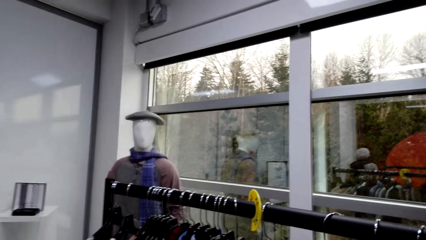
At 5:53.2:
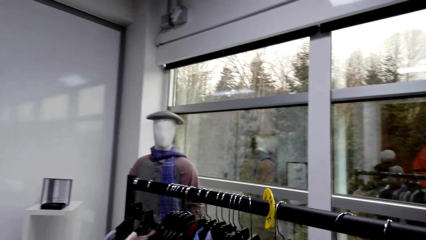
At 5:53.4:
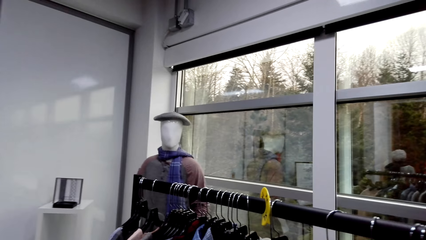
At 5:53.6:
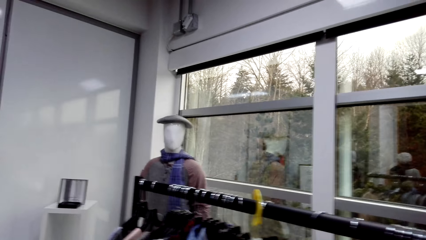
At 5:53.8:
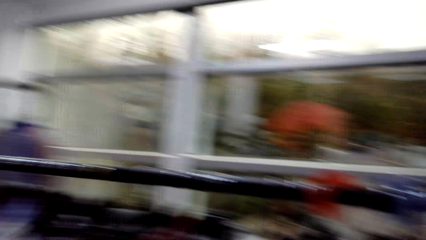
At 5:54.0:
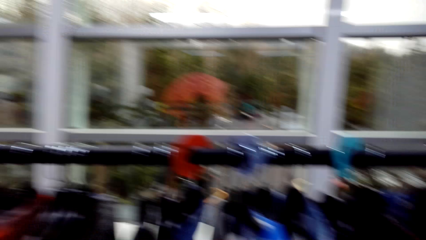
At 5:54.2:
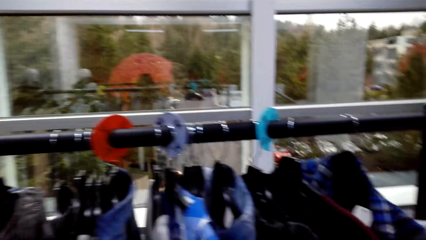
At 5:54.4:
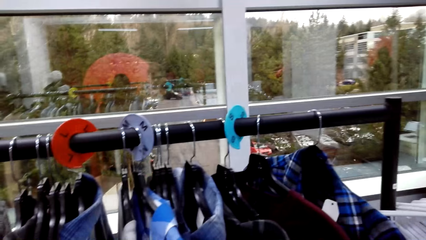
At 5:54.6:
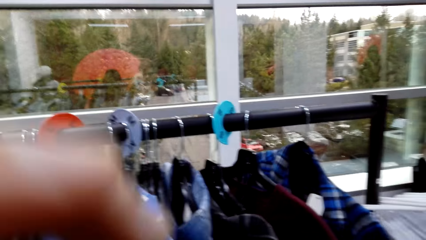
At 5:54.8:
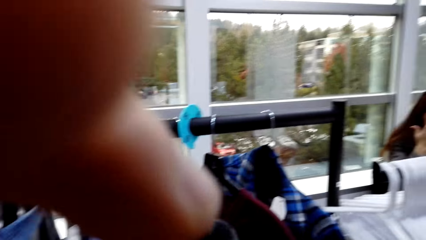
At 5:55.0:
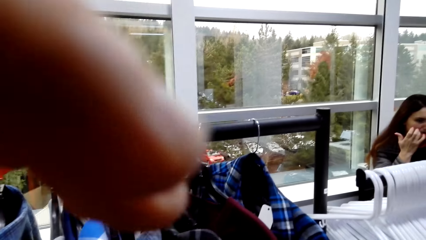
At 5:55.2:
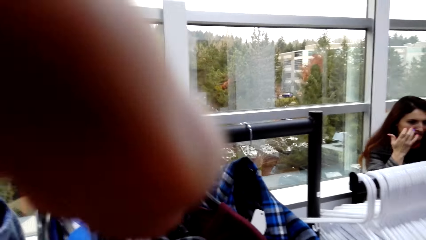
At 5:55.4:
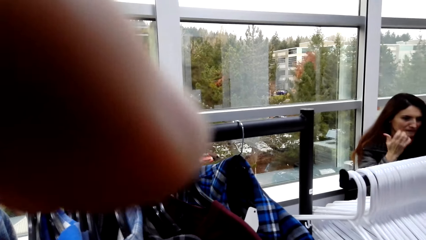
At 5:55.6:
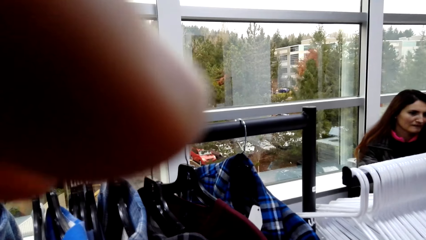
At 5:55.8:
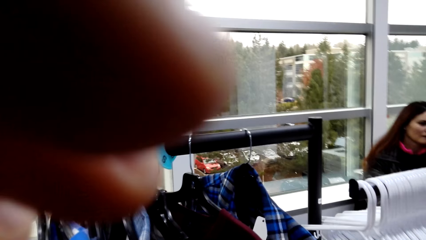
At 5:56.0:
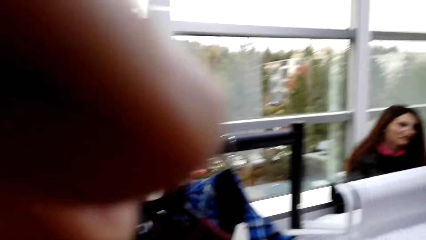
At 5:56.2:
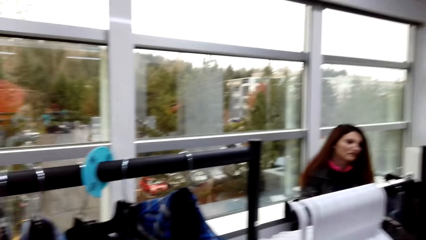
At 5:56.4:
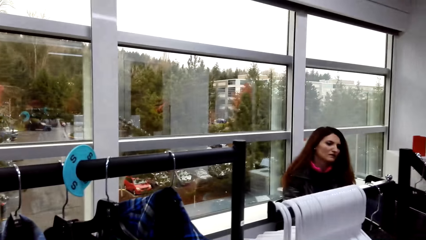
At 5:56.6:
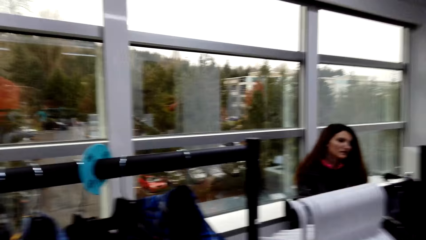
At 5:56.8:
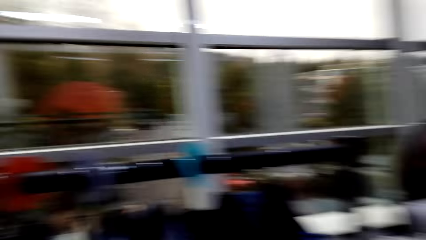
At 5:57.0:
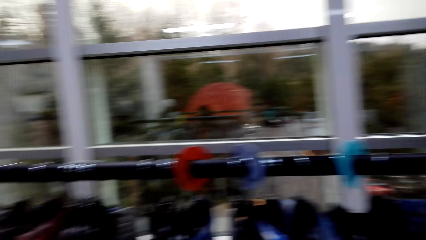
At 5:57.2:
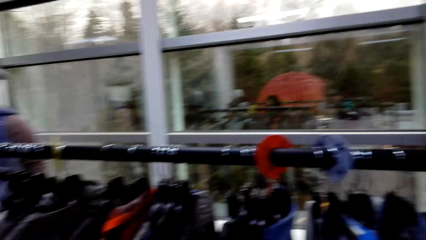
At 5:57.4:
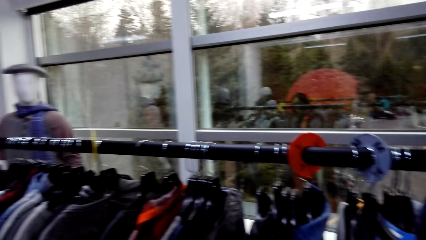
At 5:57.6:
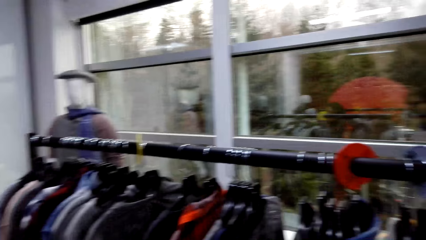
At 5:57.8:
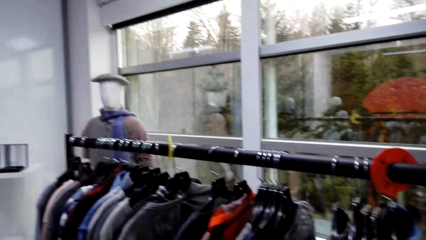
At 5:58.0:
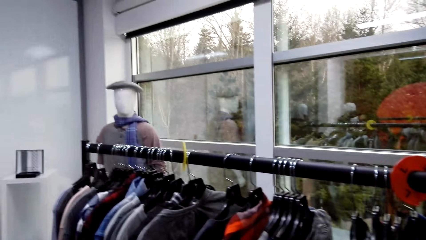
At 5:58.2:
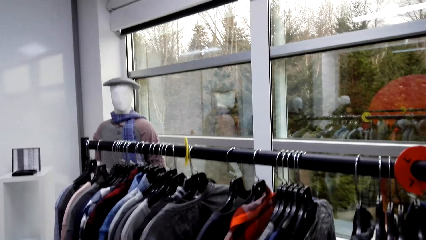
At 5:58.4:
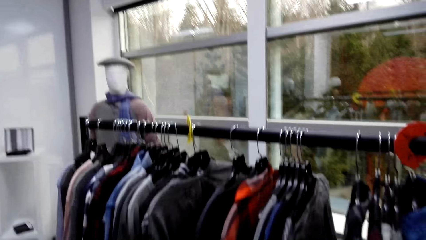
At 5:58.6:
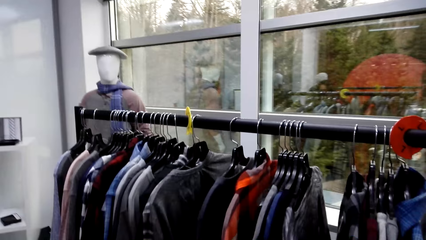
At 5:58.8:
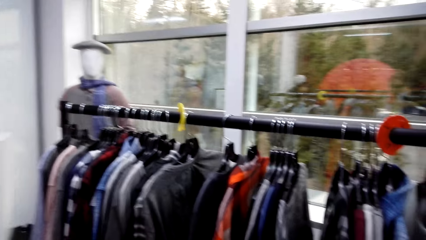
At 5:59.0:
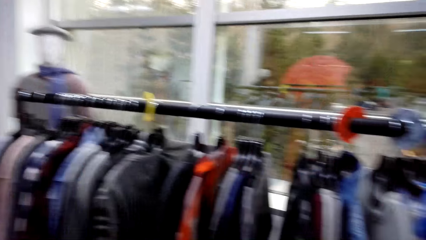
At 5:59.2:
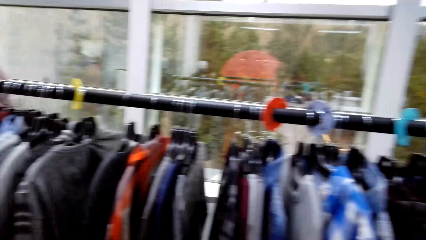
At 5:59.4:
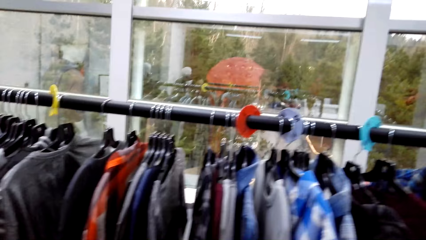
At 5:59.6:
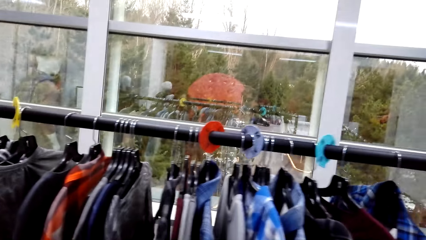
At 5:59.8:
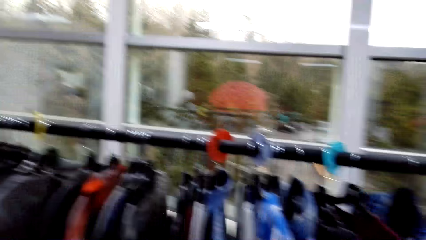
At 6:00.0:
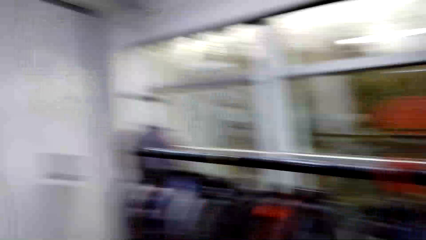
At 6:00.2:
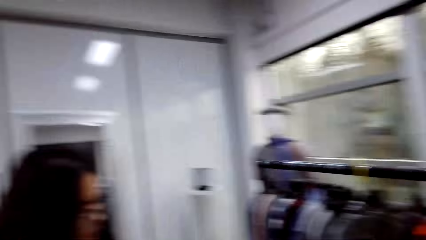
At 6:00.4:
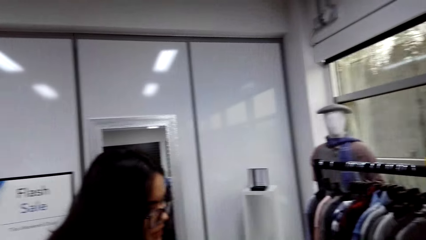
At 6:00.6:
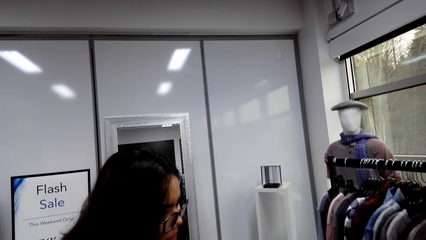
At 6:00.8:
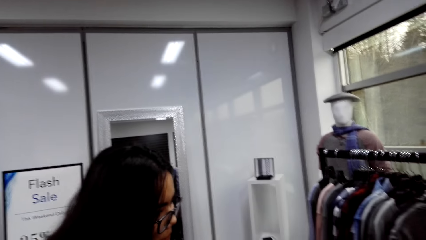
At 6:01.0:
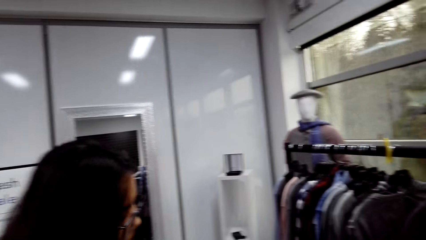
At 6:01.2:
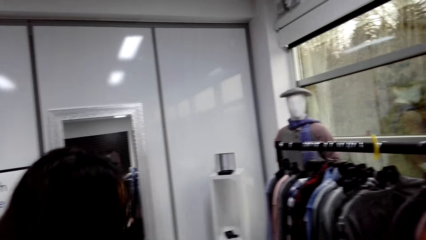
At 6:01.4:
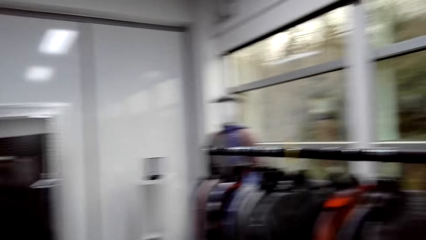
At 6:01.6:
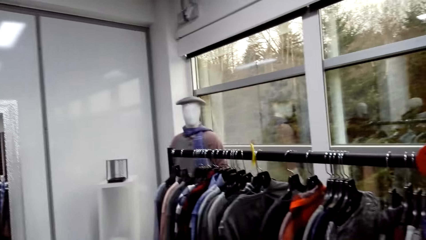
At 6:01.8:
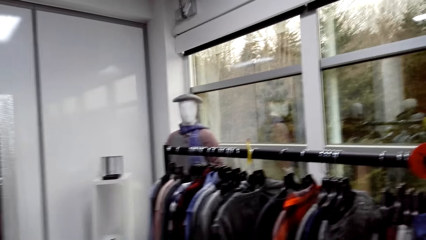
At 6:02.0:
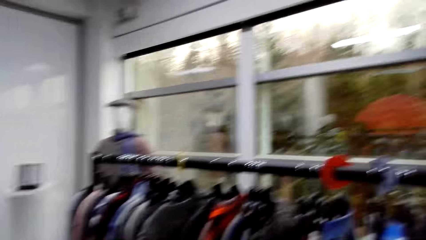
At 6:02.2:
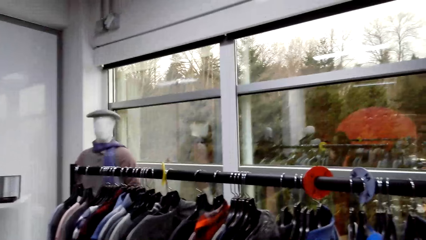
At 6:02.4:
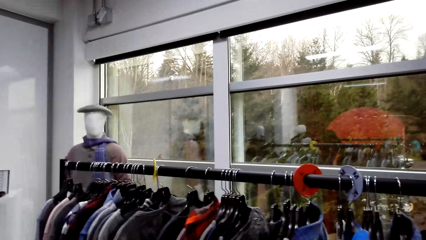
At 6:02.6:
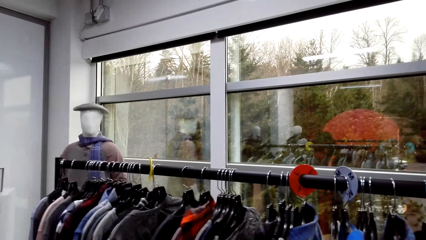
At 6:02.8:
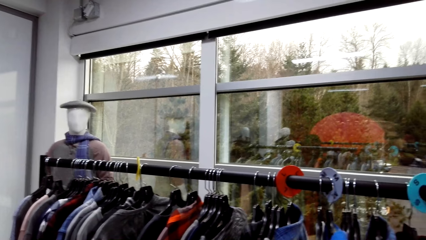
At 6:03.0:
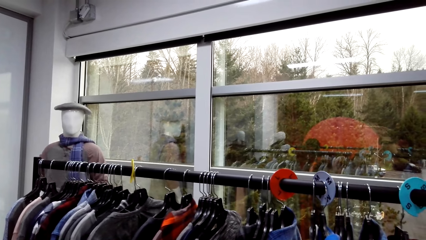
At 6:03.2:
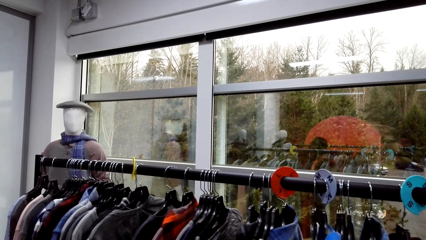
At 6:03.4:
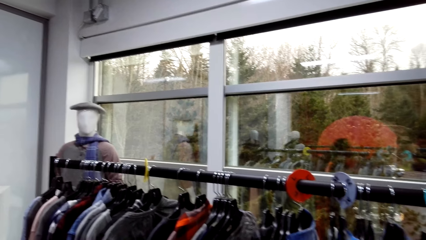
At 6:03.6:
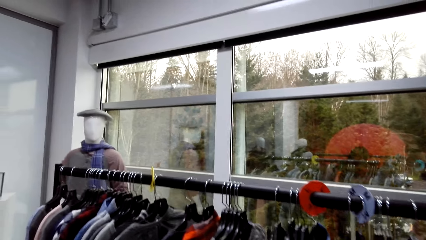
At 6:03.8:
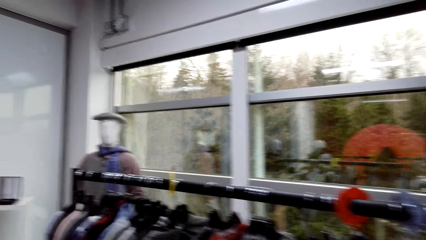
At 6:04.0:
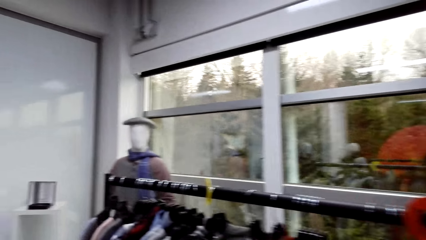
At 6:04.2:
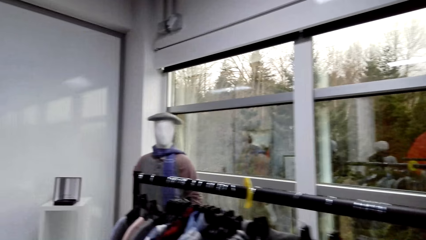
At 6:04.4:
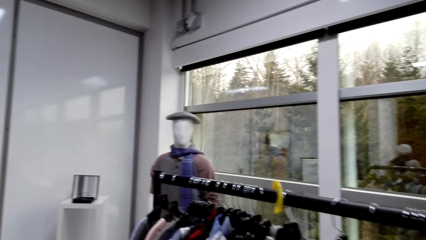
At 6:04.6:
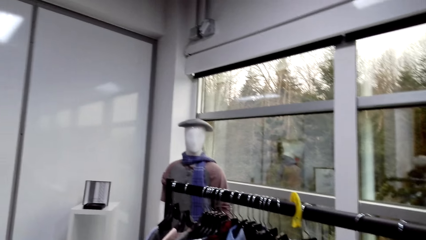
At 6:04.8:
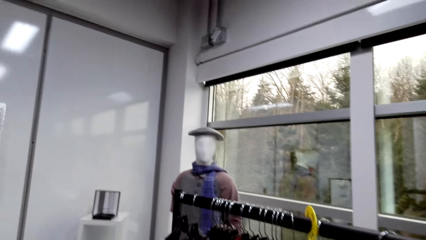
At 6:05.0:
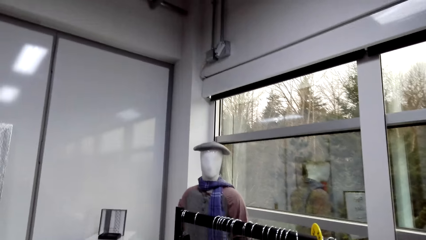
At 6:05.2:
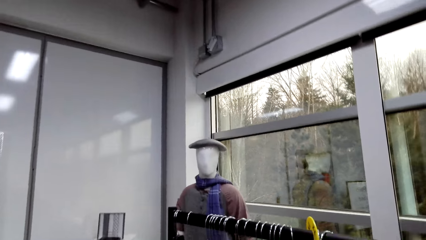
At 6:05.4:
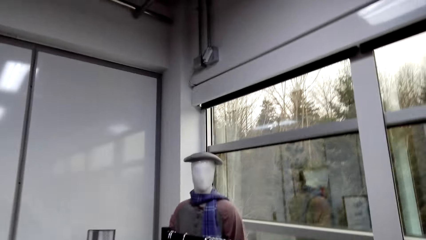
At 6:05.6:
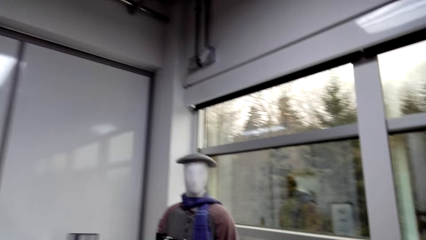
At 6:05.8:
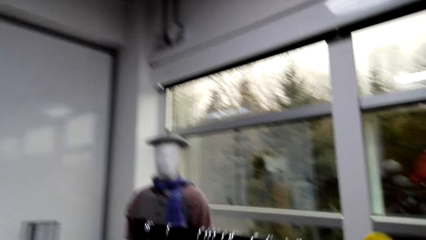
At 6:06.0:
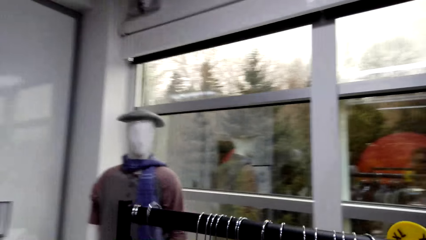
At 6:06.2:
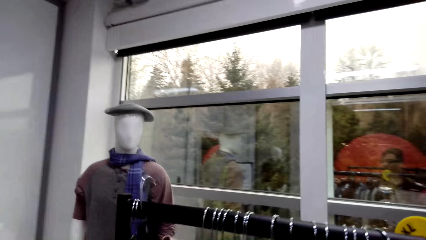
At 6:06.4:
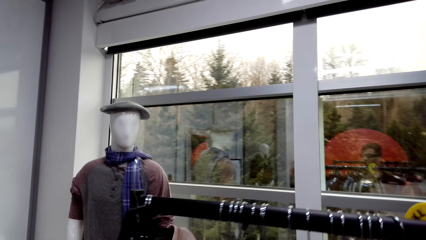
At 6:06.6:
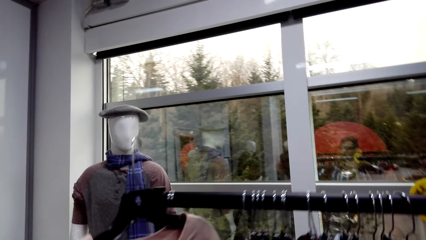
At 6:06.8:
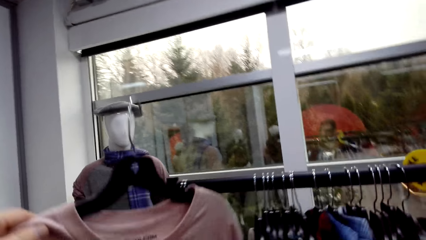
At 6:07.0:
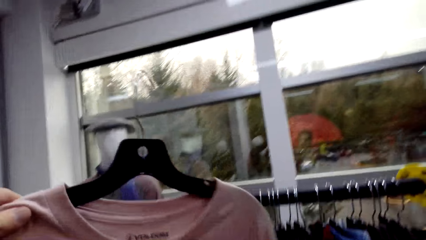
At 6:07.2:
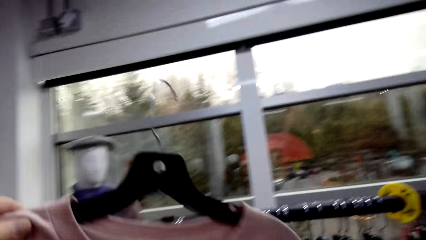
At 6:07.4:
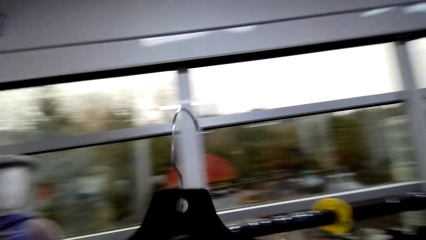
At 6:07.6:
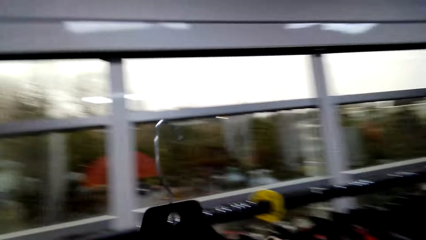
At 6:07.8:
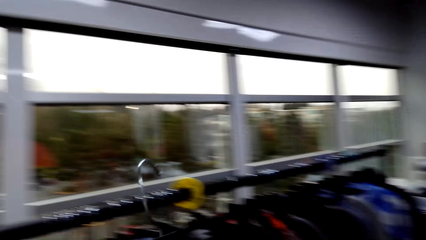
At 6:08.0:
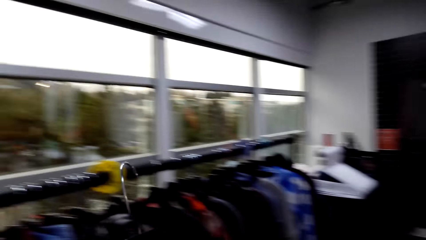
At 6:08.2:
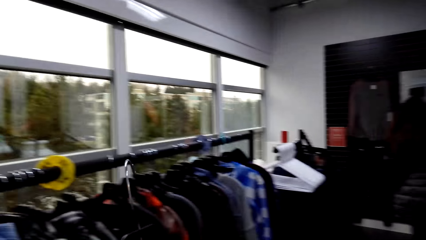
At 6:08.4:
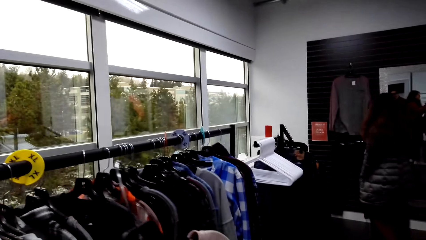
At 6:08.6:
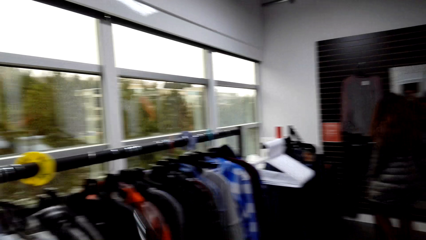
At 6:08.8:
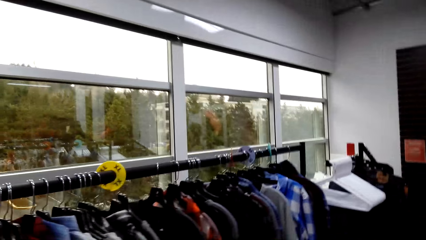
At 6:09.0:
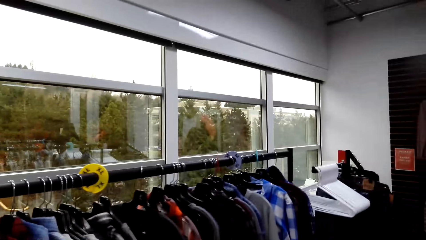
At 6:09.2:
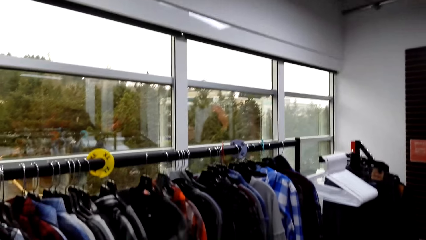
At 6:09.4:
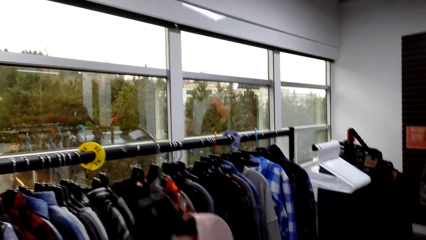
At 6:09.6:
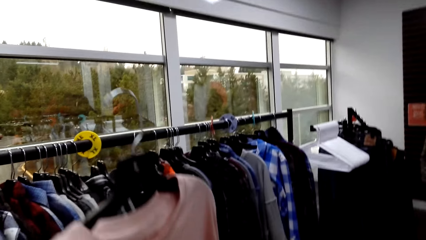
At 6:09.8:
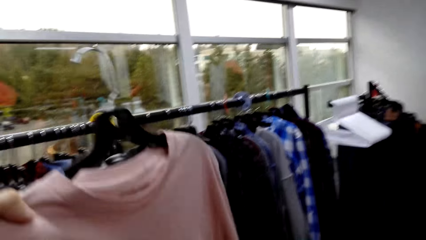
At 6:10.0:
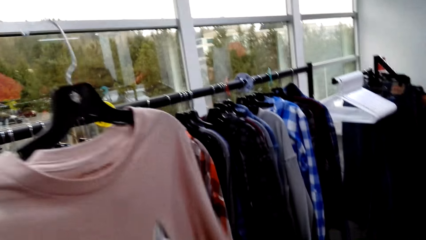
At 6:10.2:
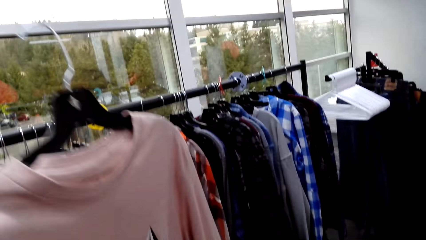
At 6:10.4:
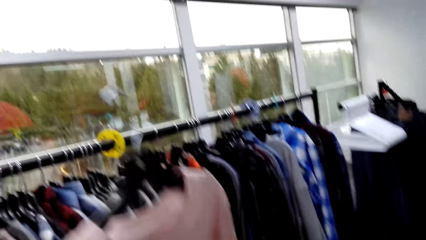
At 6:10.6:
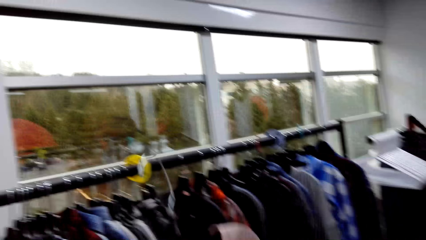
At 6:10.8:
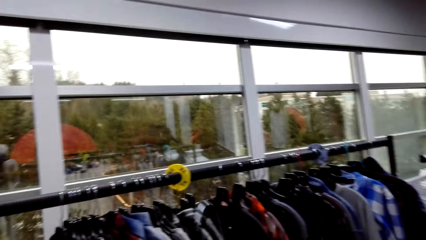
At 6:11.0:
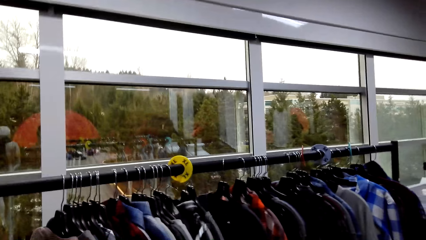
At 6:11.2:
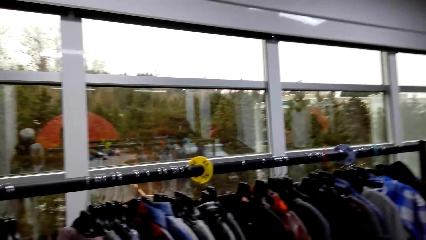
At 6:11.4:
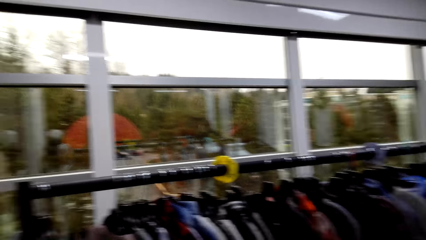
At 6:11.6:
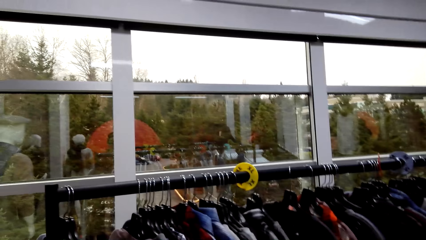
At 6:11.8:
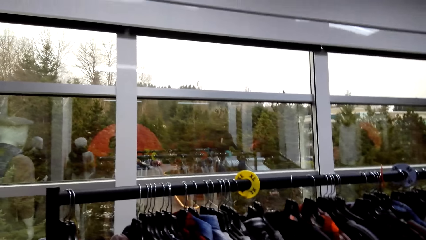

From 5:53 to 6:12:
A person talks. The camera wearer looks at the clothes. They talk while choosing clothes at the holder. They look at the clothes and pick one, a shirt, while talking to the person.
